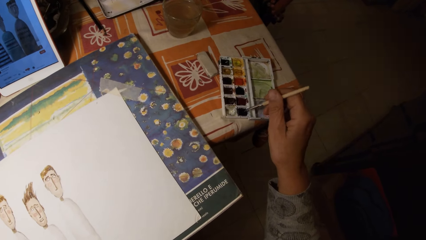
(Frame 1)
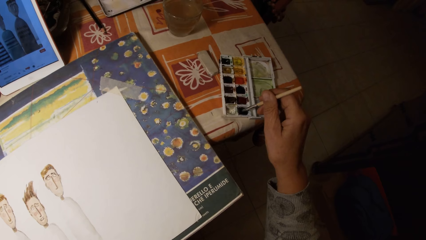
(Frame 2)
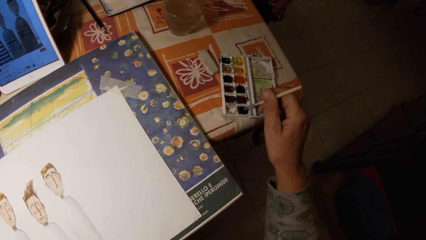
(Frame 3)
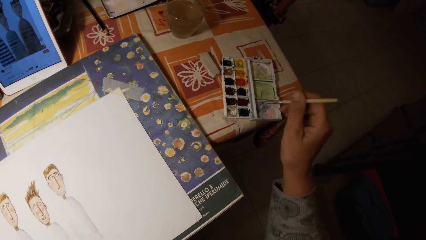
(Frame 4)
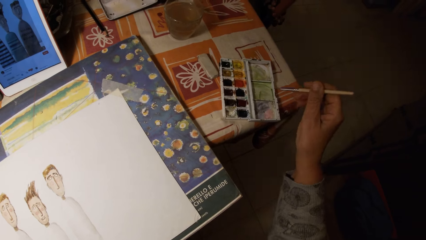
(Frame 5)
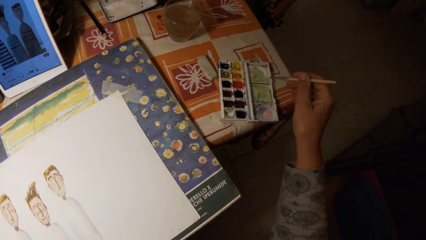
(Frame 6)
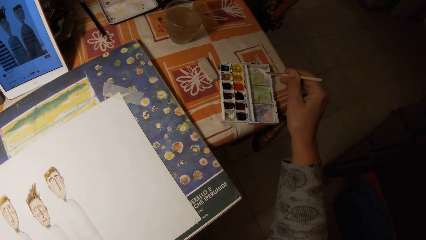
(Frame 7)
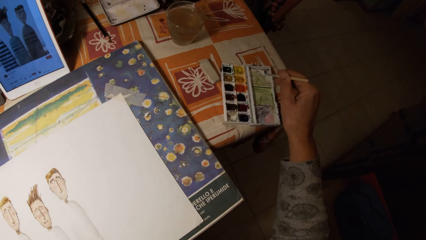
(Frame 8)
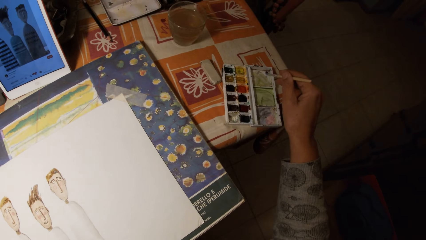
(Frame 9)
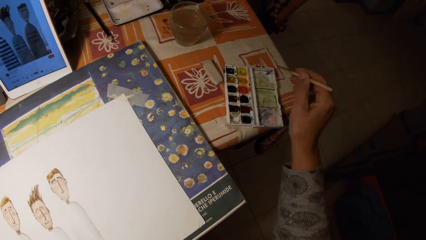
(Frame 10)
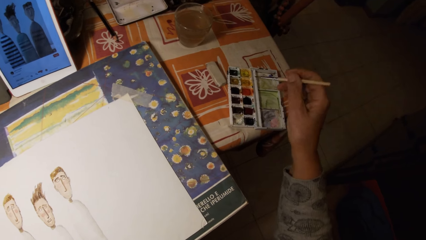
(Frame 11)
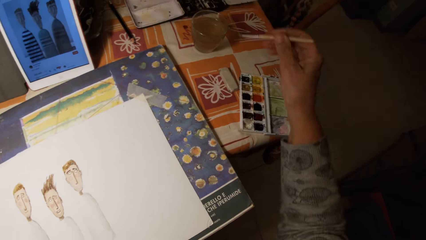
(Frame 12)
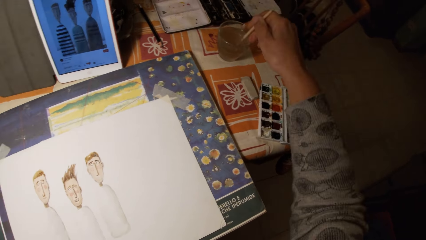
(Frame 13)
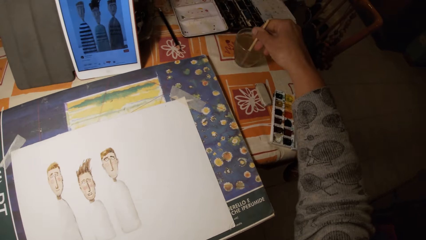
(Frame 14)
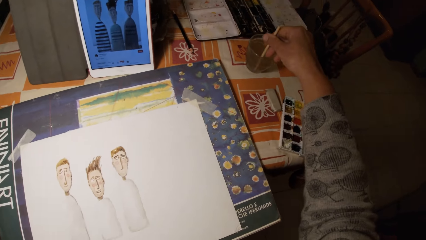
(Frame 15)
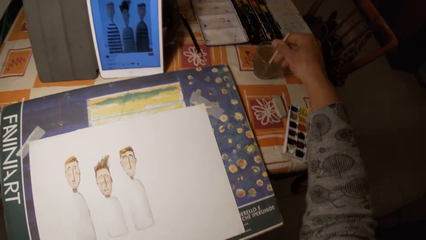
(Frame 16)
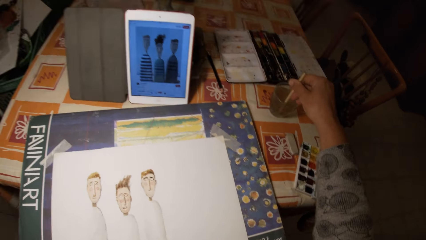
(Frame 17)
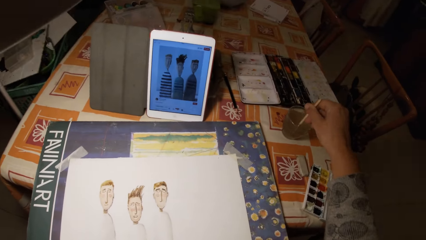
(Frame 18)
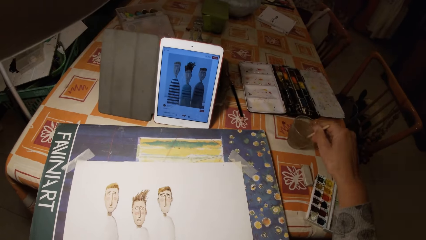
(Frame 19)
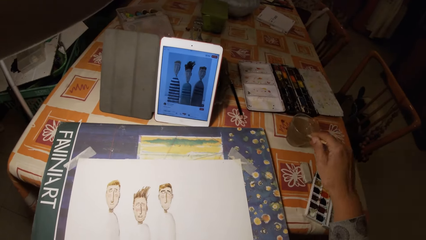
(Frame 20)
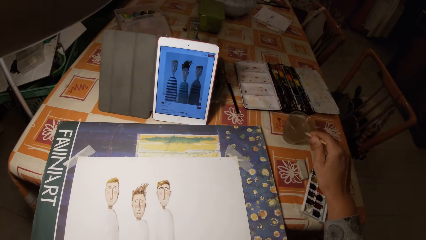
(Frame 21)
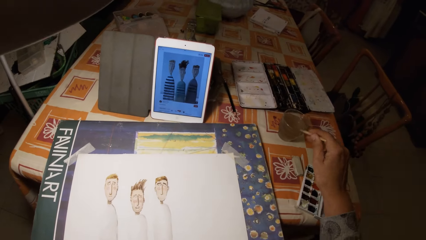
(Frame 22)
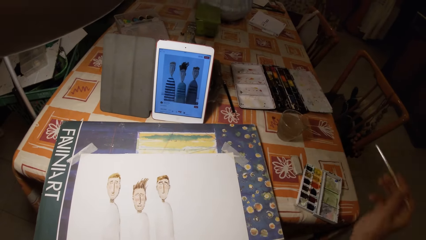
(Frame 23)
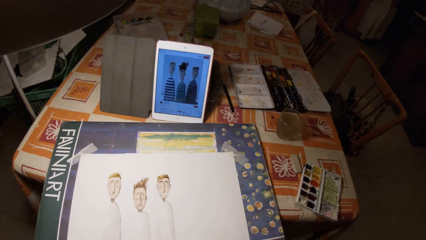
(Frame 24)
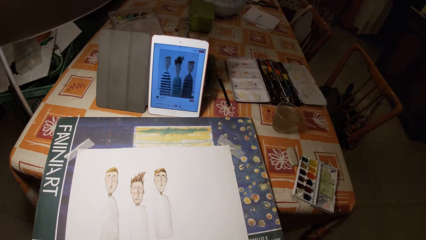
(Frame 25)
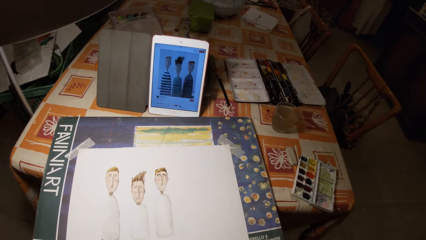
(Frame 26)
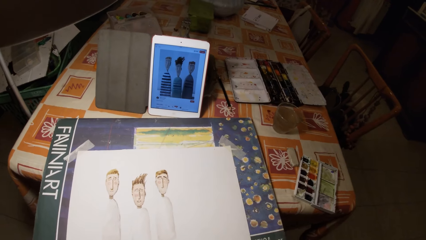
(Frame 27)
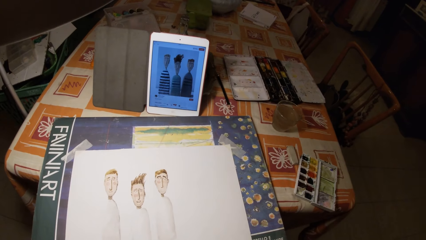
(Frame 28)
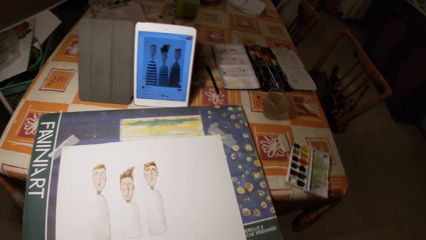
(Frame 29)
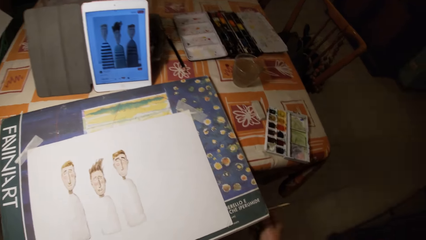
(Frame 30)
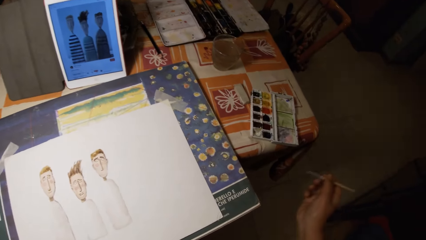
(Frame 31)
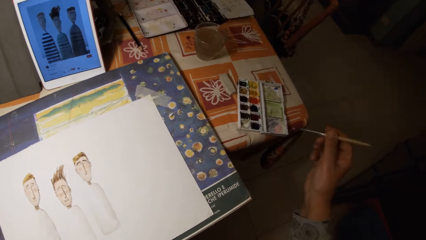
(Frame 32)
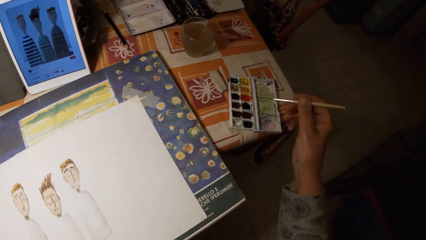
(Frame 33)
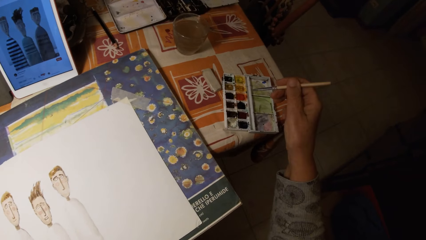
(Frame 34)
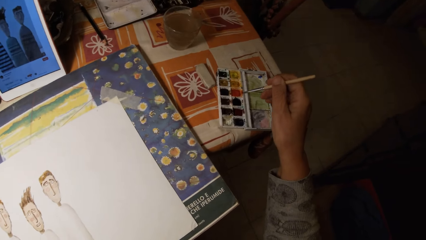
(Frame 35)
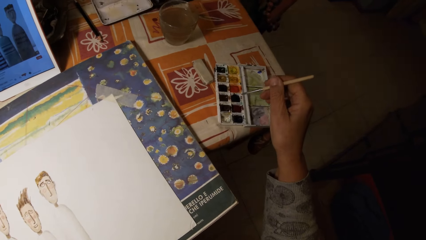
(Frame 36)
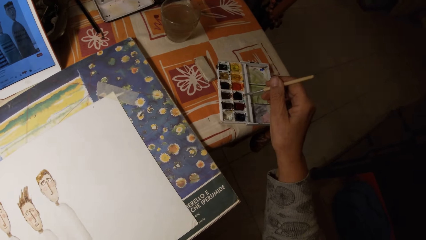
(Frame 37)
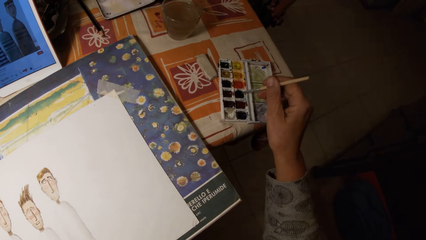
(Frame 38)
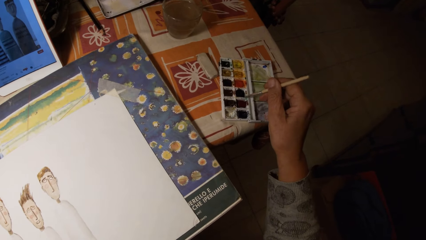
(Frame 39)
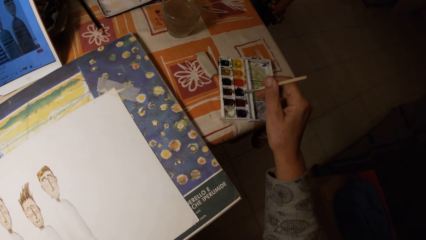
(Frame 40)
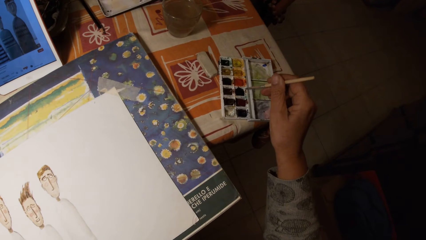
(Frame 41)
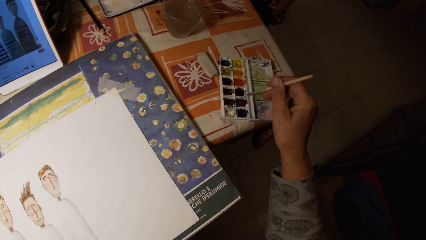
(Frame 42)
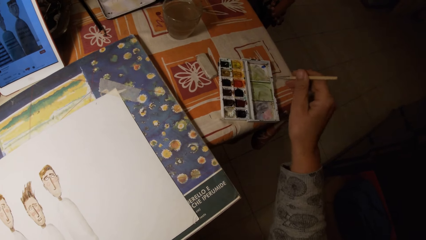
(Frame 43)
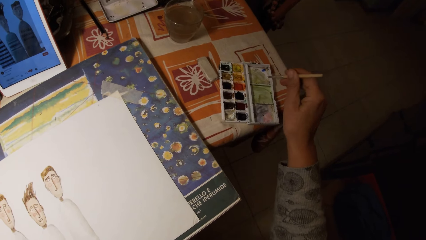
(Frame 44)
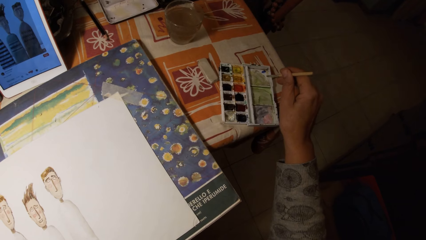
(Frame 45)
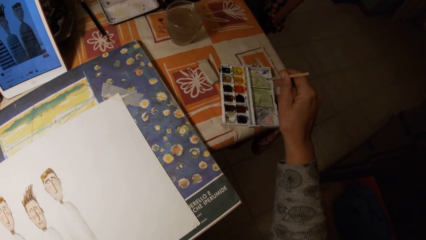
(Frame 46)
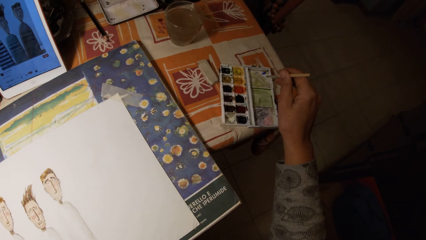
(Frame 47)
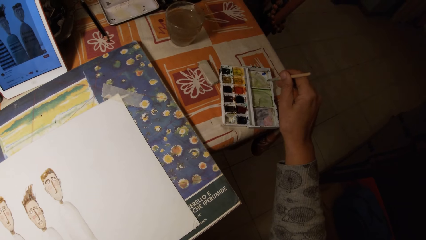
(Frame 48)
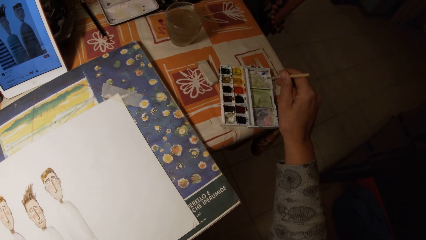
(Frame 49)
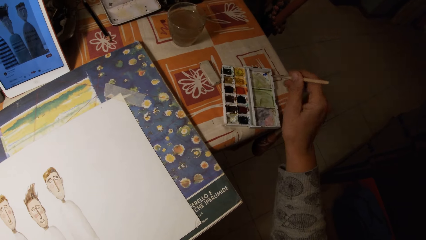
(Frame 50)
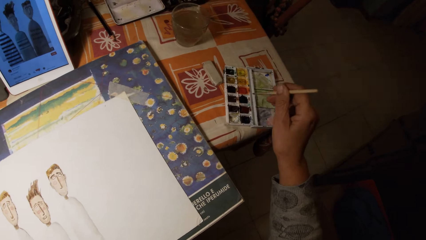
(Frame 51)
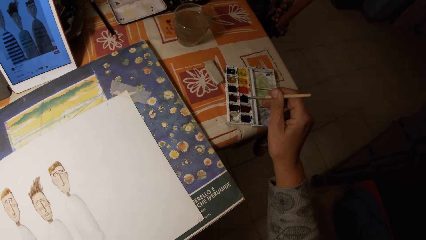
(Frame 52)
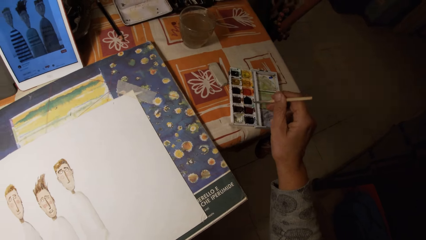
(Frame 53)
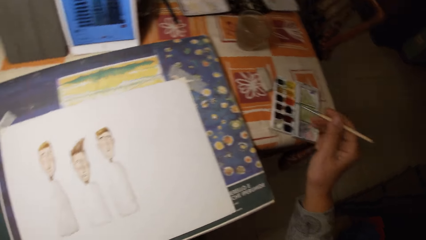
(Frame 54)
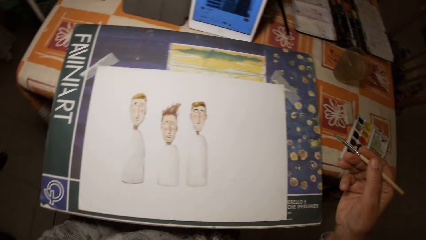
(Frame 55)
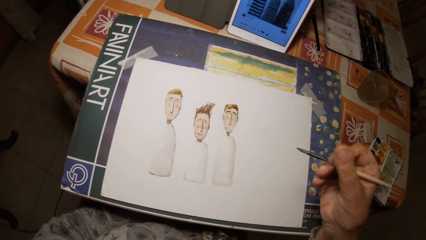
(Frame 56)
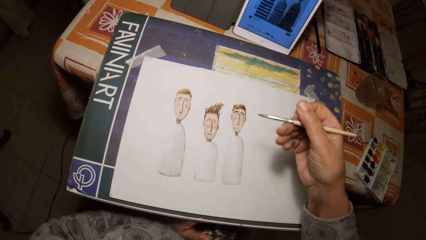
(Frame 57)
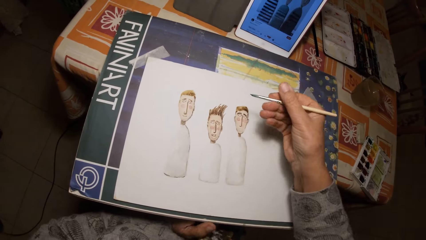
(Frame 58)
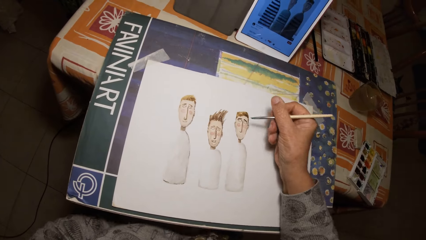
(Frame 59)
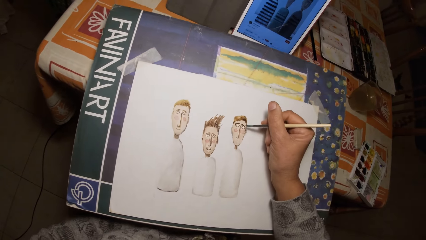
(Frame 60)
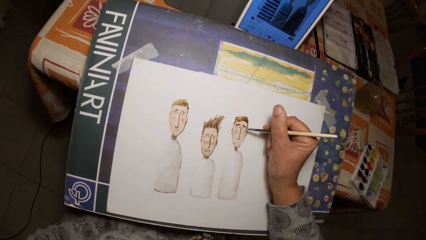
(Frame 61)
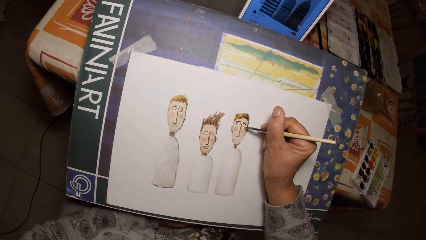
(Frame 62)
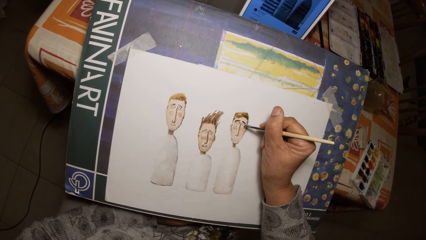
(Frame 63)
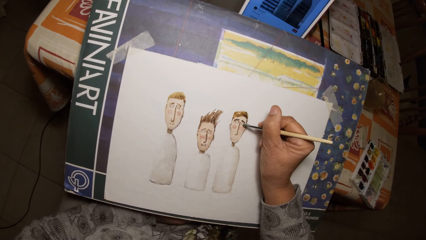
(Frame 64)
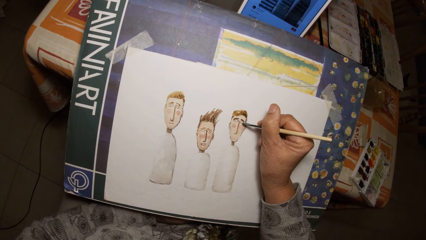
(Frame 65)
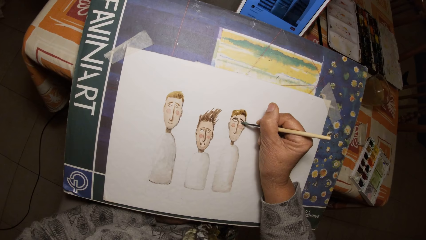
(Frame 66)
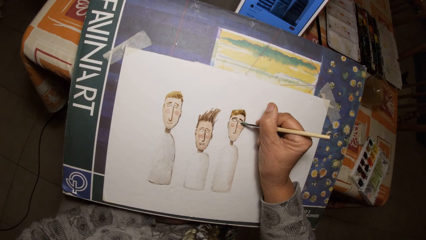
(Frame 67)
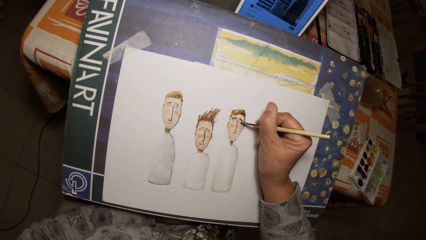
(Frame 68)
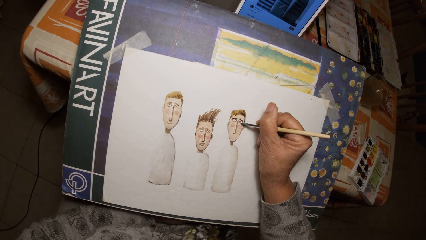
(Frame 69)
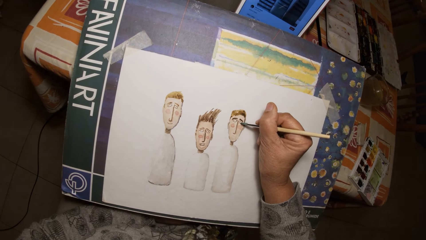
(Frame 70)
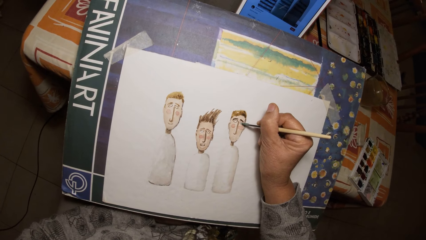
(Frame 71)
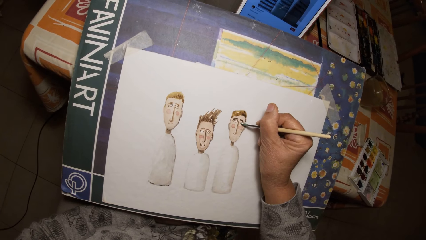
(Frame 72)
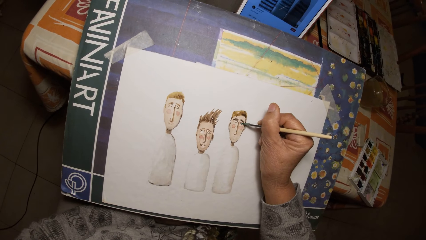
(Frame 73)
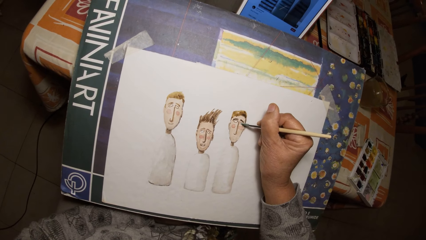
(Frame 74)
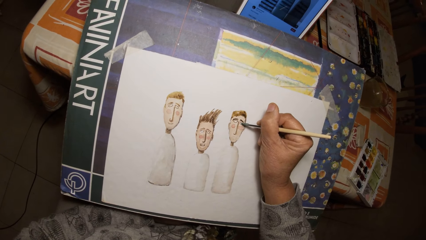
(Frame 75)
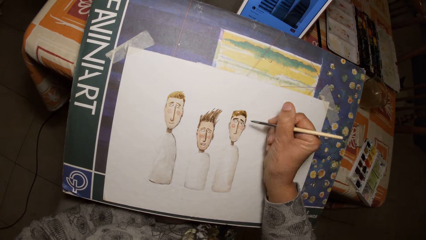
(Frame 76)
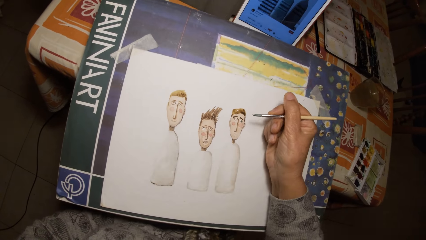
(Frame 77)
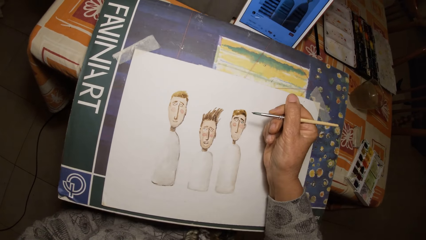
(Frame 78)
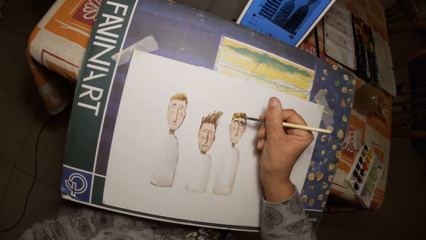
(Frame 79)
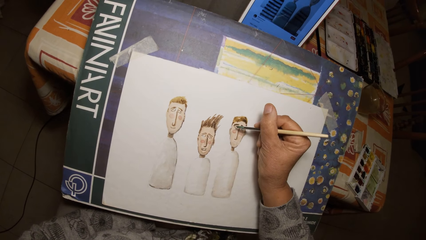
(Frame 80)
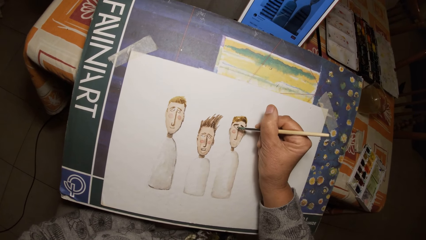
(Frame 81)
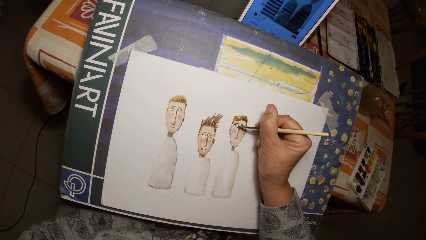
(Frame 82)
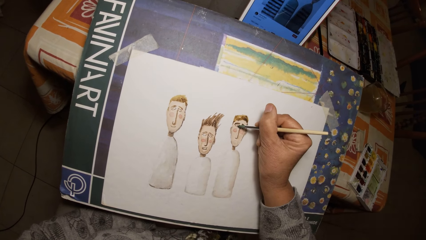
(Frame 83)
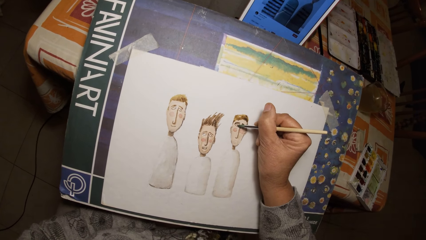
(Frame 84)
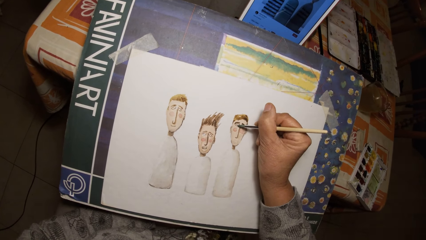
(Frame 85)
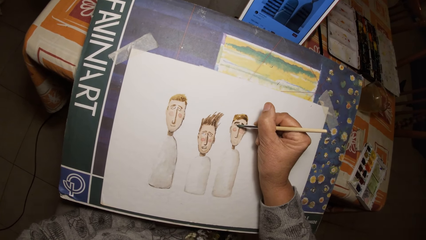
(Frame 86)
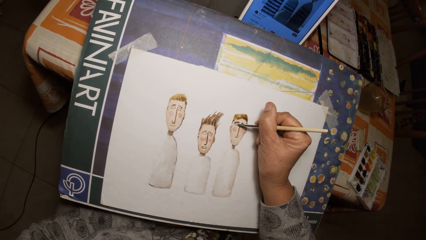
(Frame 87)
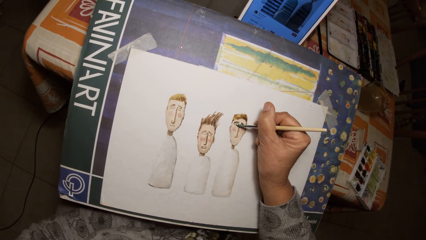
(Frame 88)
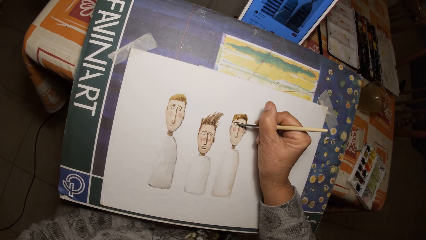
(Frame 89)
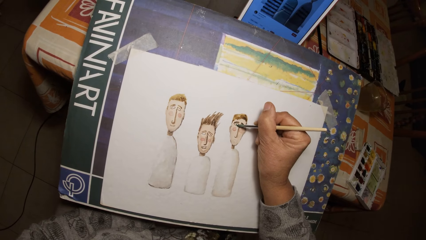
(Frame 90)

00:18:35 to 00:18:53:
The camera wearer dips the brush in his right hand in a paint palette on the table. He paints the cover of the painting palette with the painting brush in his right hand. He dips the painting brush in his right hand in the cup of water on the table. He hits the painting brush in his right hand on the edge of the cup on the table. He dips the brush in his right hand in the paint palette on the table. He paints the cover of the painting palette with the painting brush in his right hand. He dips the brush in his right hand in the paint palette on the table. He draws on a paper with the painting brush in his right hand.
